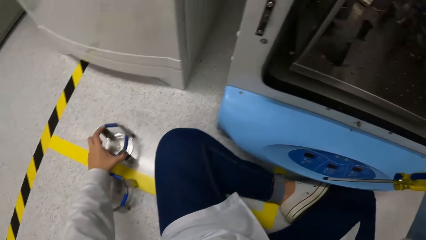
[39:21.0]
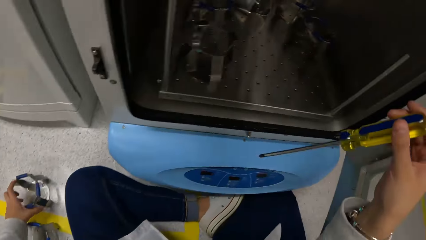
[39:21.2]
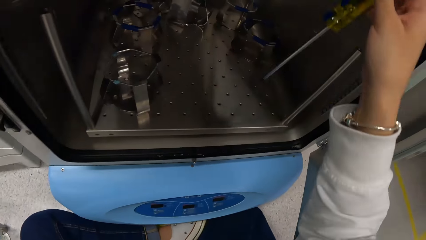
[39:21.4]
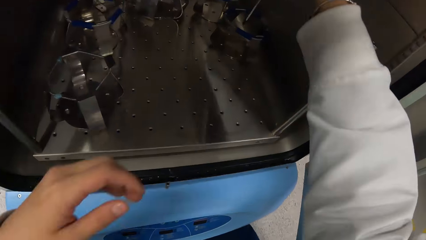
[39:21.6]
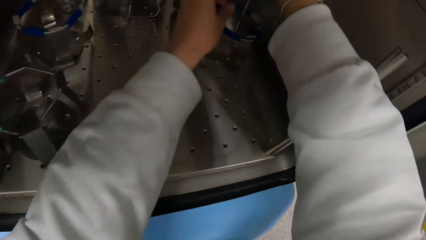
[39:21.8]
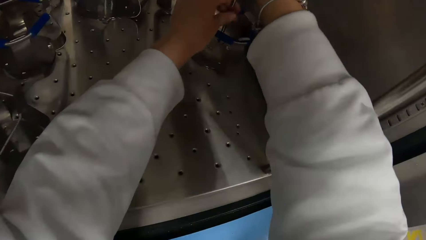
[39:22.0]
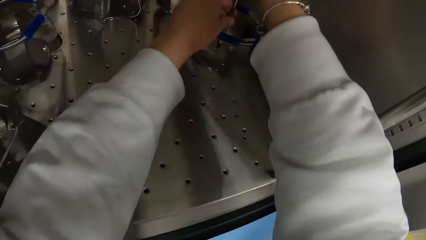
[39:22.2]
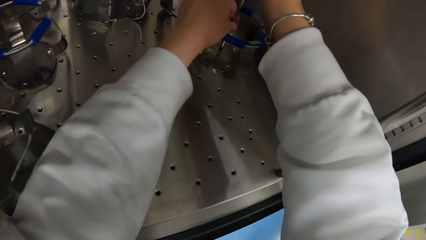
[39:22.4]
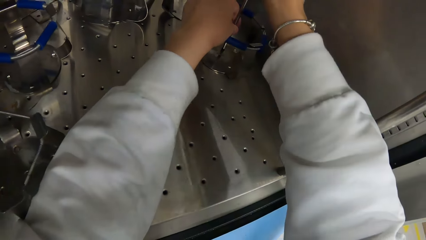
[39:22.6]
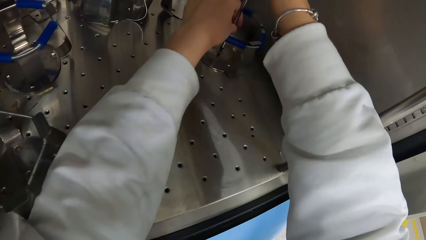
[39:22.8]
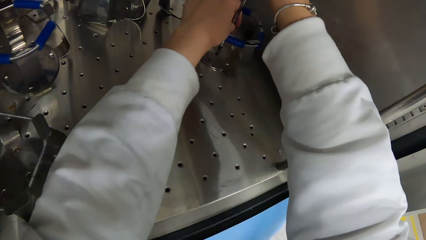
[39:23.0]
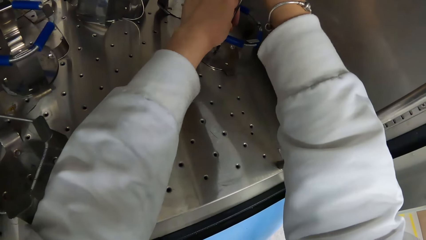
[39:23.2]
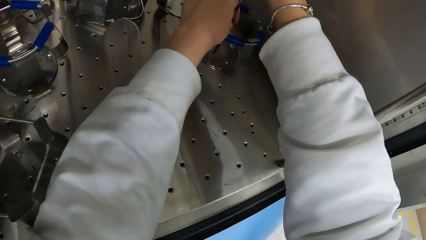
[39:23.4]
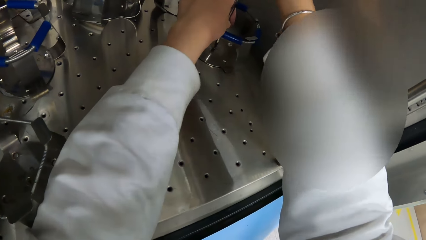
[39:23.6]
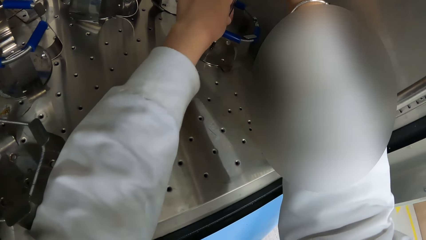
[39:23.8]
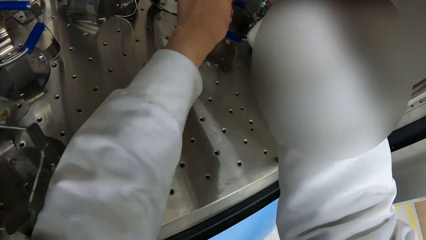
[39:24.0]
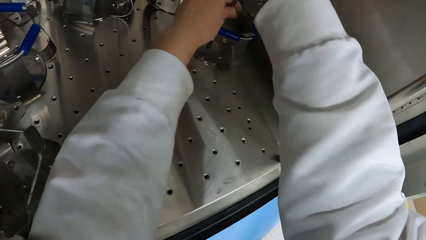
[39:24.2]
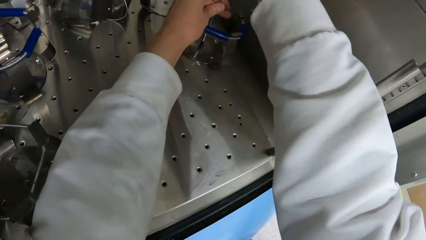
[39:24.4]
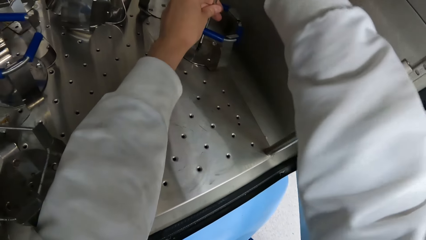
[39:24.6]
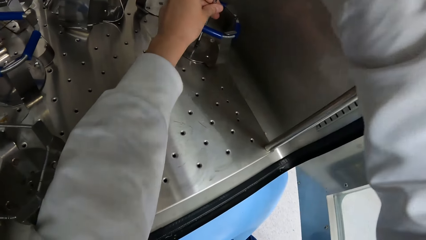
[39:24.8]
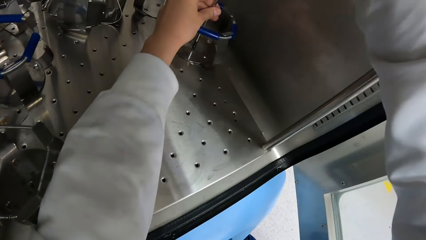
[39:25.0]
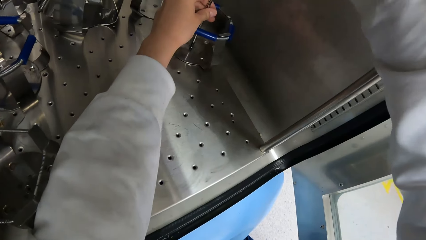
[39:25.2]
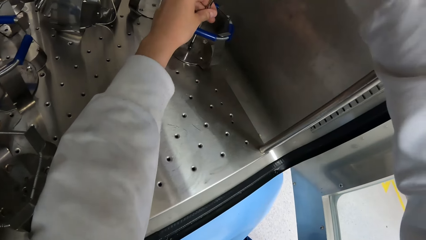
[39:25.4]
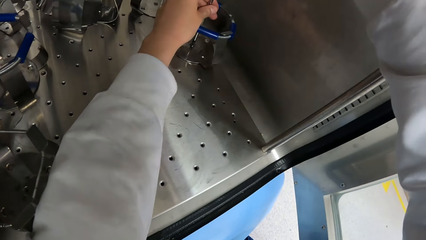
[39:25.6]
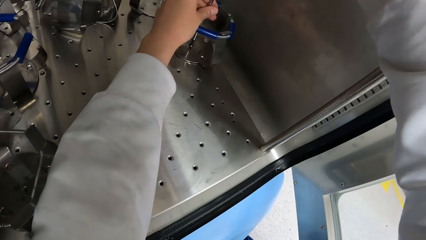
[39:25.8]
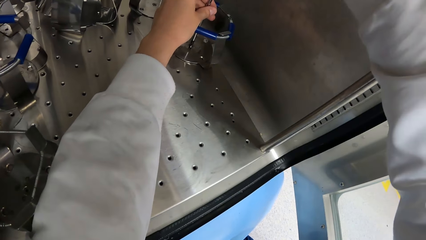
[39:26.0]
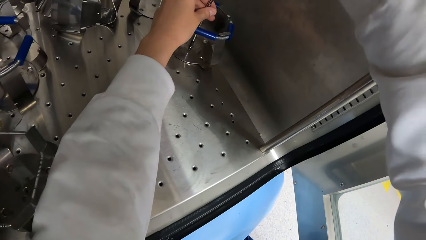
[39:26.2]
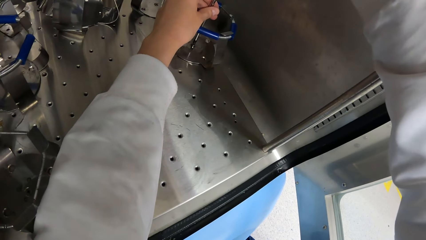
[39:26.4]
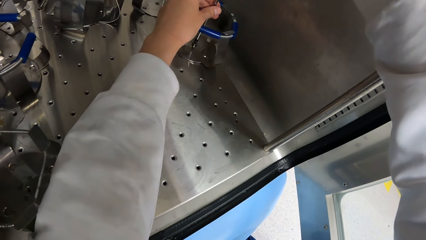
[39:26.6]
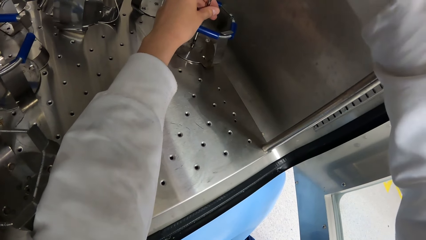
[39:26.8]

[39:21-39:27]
The camera wearer places the holder in her left hand on the floor. She opens a nut with the screwdriver. She loosens the holder from the machine with the screwdriver in her hands.

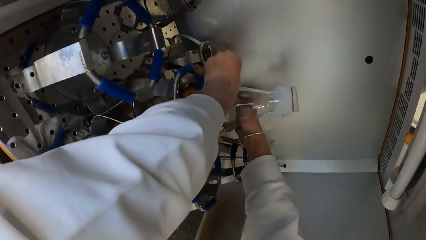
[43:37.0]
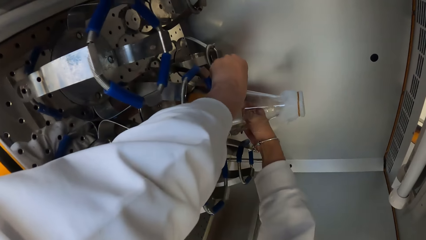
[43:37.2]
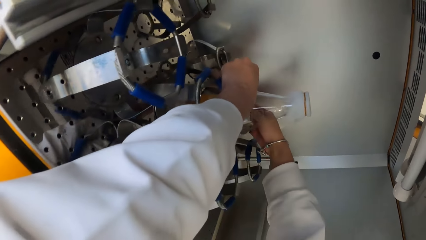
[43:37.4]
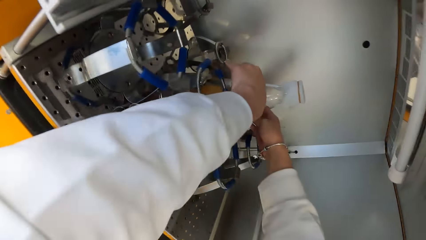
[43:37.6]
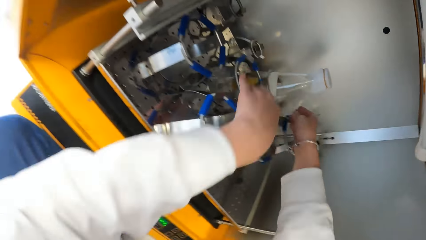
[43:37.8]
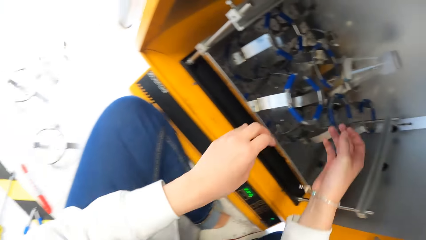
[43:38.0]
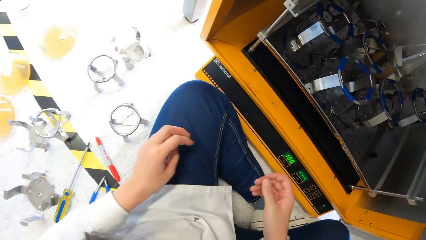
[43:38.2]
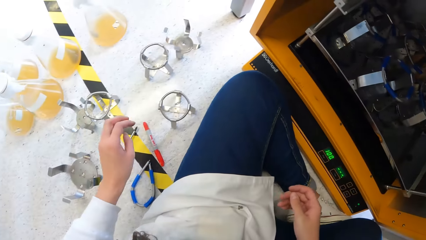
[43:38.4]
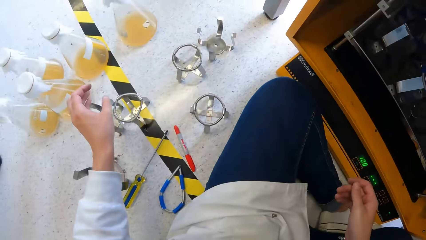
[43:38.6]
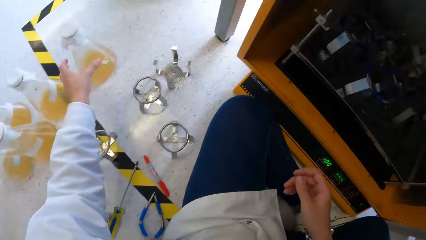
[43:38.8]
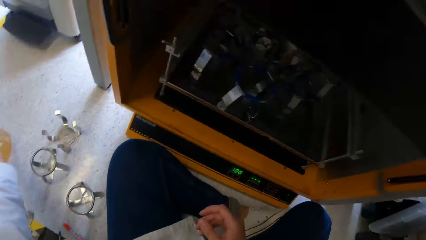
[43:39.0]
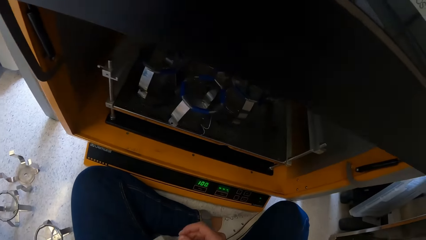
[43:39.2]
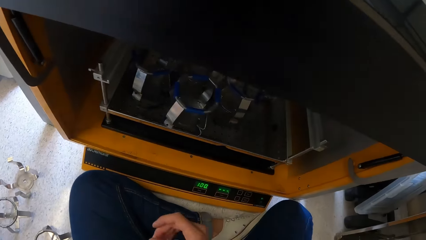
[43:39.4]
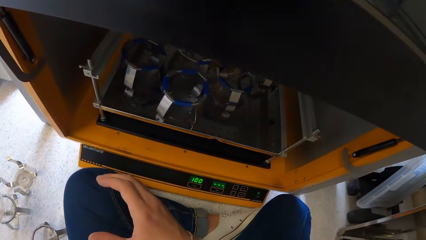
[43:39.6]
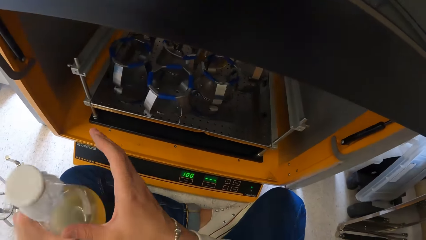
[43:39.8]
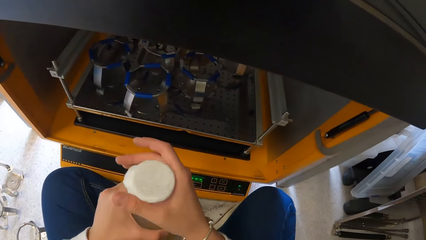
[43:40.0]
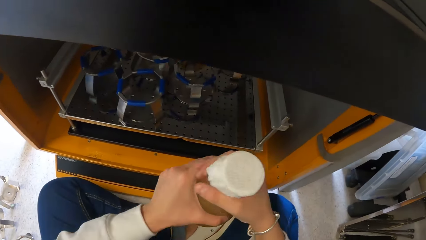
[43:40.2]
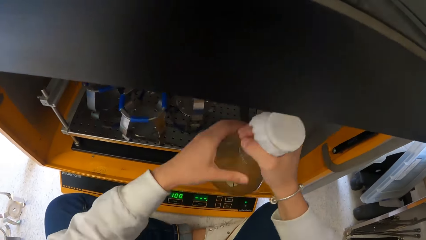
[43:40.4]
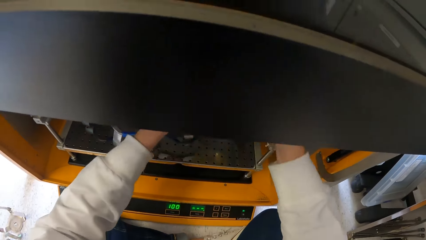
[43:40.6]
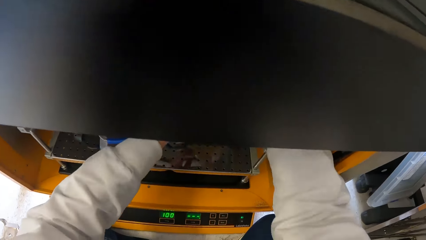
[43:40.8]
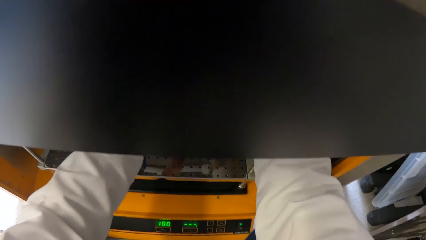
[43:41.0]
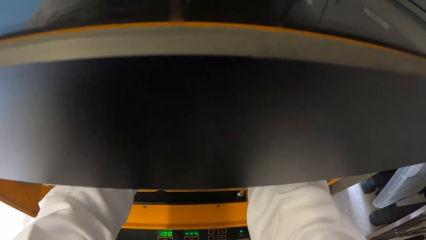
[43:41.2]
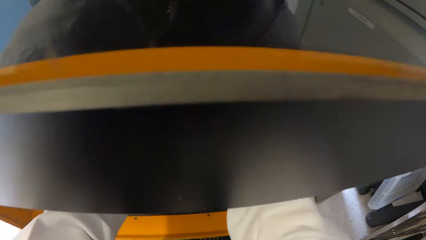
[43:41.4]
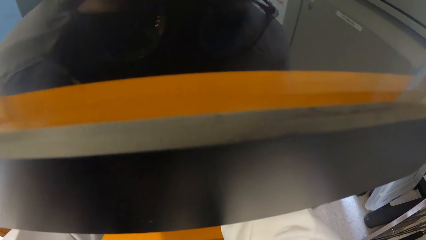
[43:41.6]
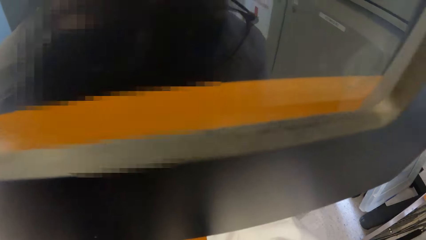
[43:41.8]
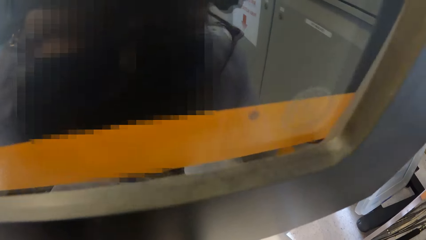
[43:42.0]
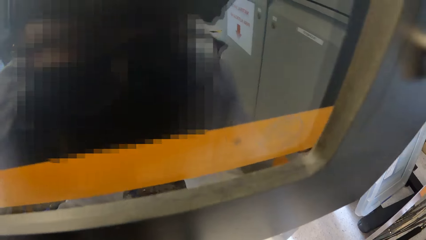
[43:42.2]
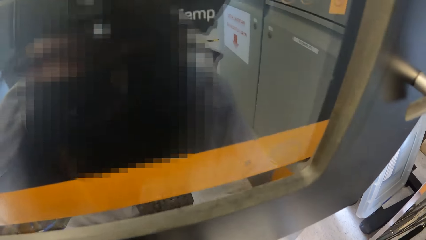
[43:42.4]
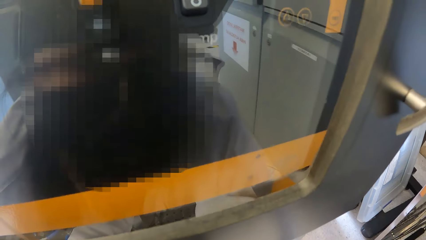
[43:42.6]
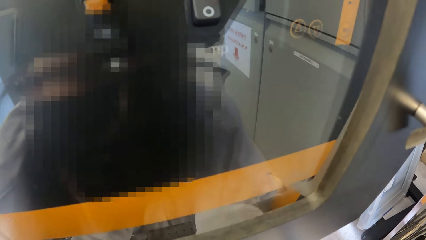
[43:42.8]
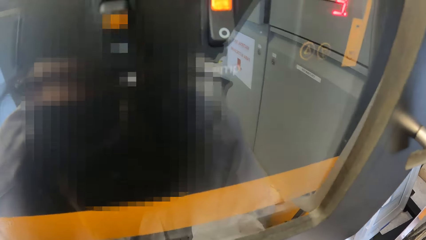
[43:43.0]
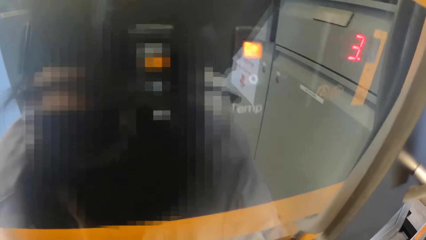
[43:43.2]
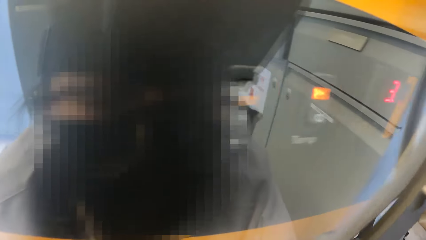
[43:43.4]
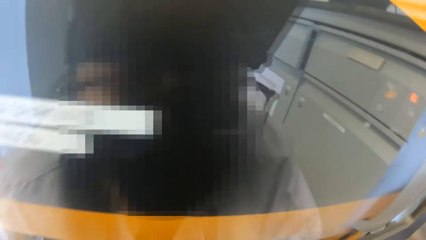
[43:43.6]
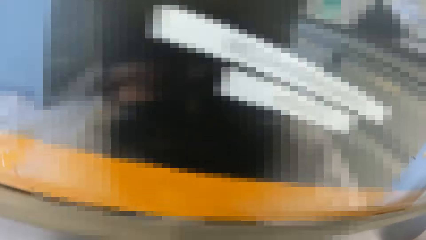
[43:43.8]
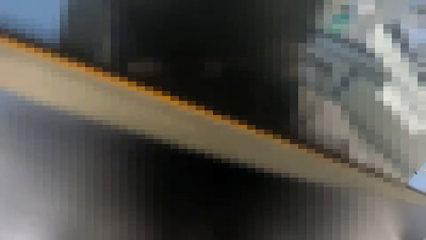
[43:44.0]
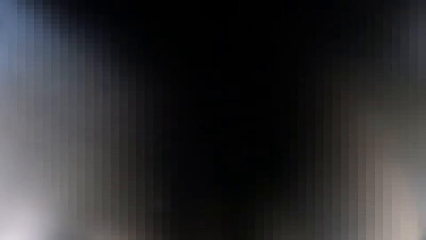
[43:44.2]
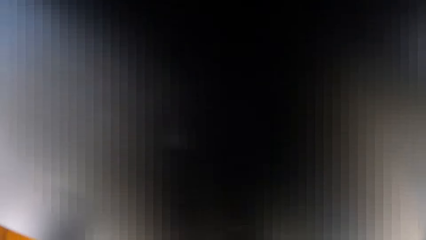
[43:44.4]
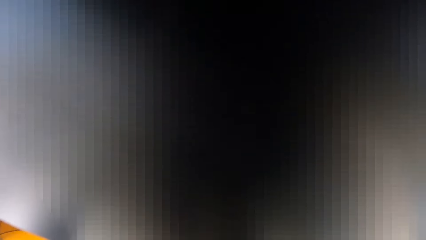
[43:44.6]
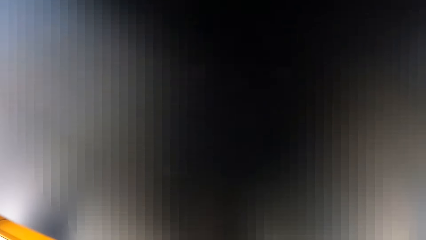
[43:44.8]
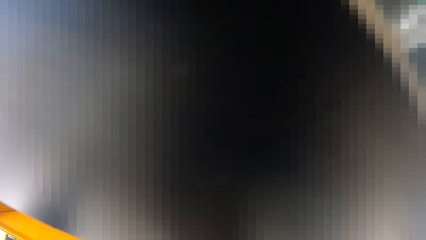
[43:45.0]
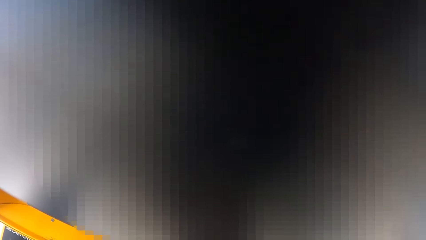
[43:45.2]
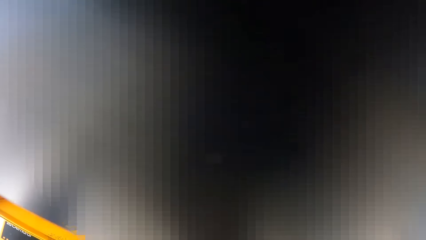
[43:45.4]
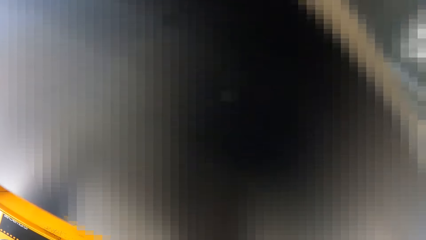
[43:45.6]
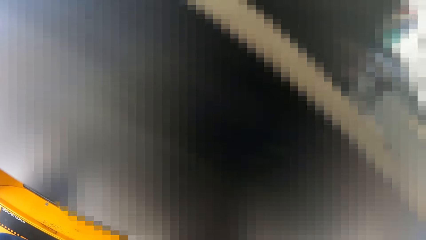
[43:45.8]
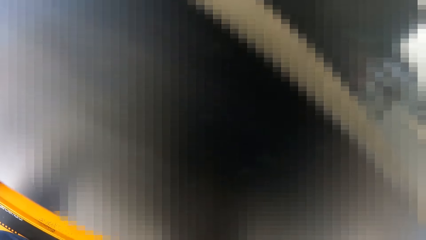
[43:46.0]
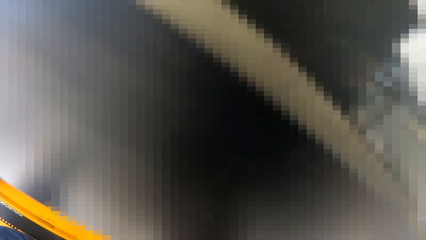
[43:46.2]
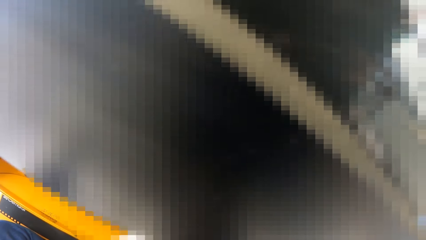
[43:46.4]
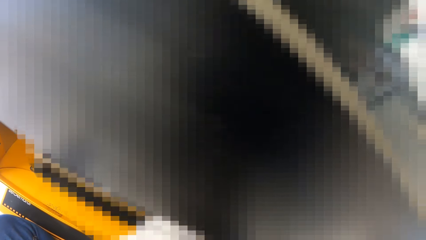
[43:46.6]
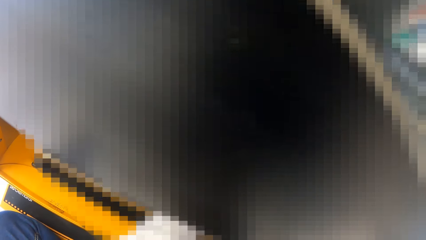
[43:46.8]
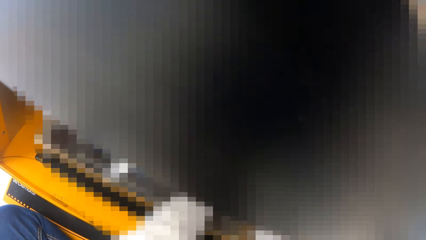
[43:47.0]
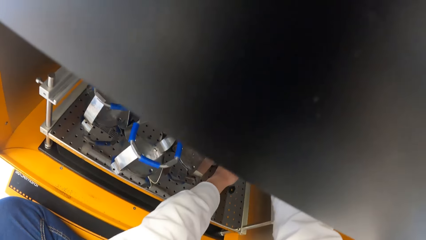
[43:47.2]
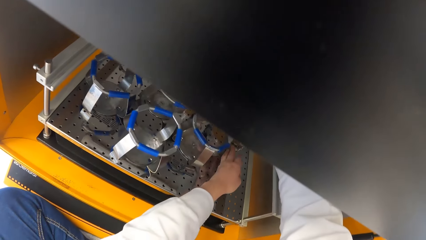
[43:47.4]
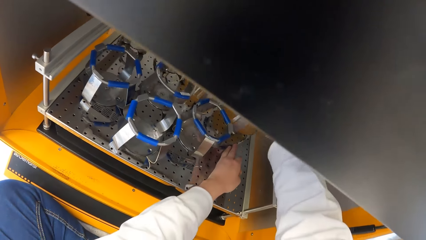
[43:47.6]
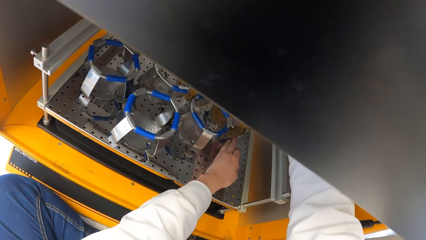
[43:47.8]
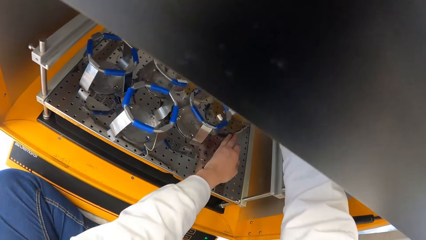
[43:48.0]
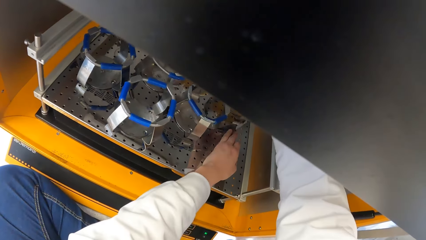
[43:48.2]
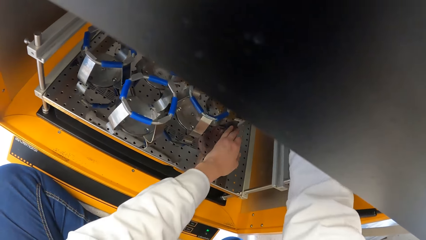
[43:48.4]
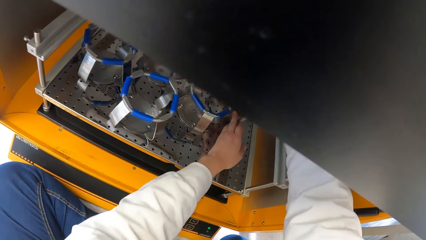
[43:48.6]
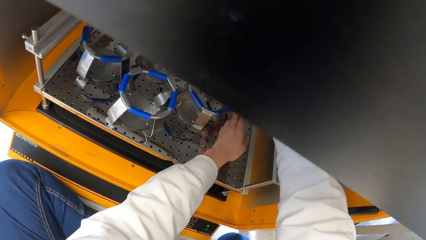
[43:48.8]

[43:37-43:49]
The camera wearer removes his hands from the flask holder clamp stand. He carries a conical flask with lab liquid from the floor with his left hand. He puts the conical flask in the clamp stand in the incubator with his right hand. He holds the flask with both hands.
